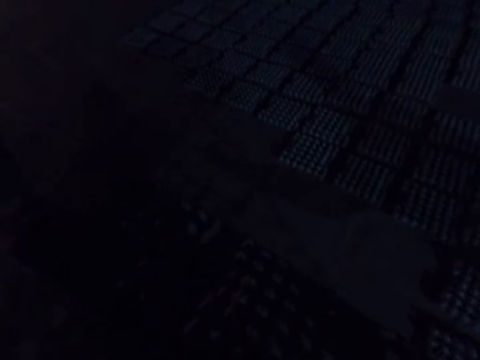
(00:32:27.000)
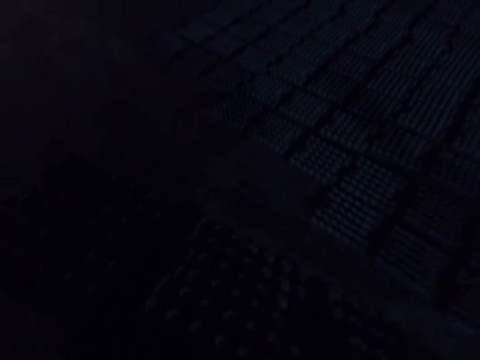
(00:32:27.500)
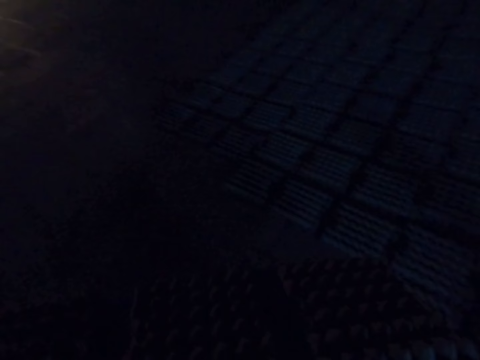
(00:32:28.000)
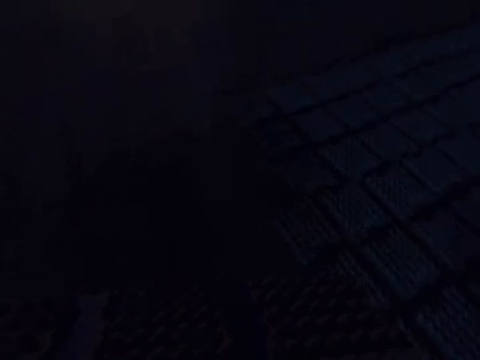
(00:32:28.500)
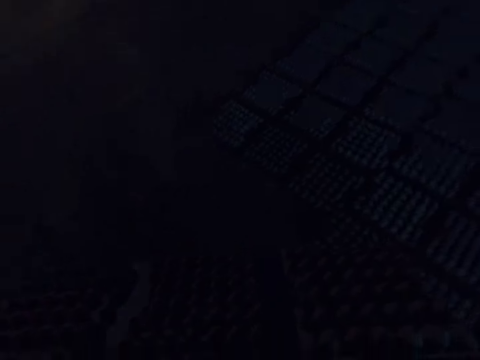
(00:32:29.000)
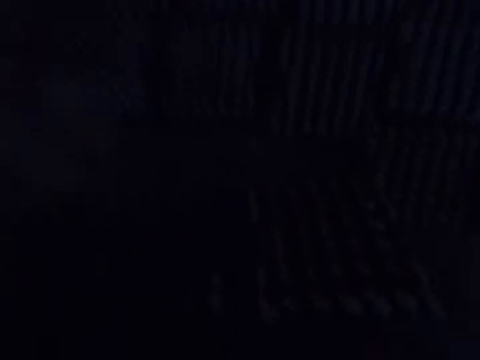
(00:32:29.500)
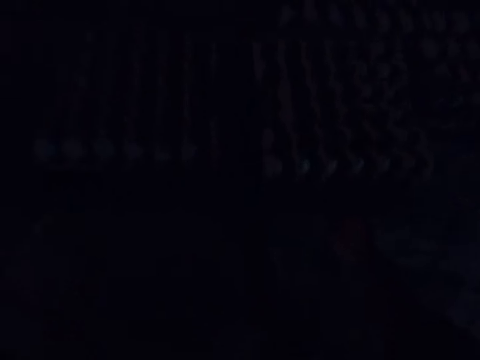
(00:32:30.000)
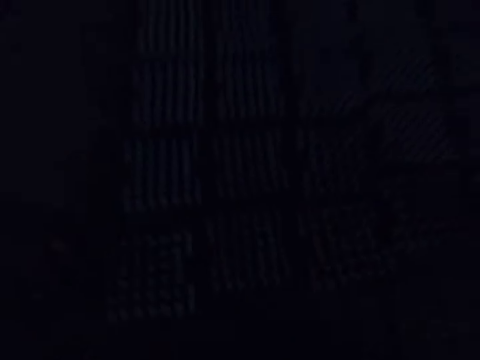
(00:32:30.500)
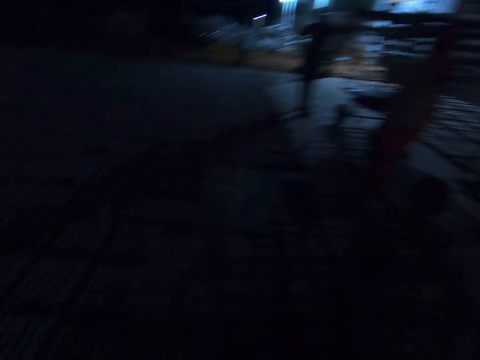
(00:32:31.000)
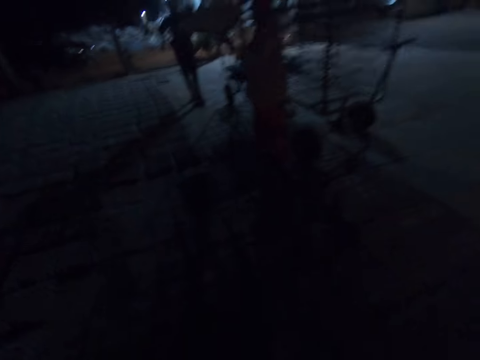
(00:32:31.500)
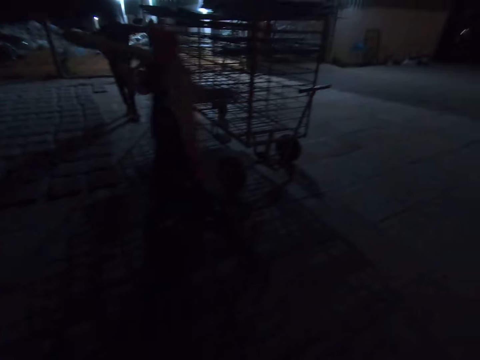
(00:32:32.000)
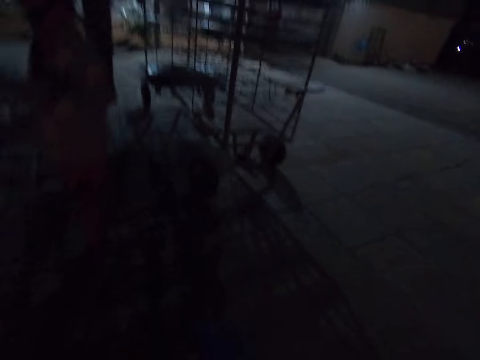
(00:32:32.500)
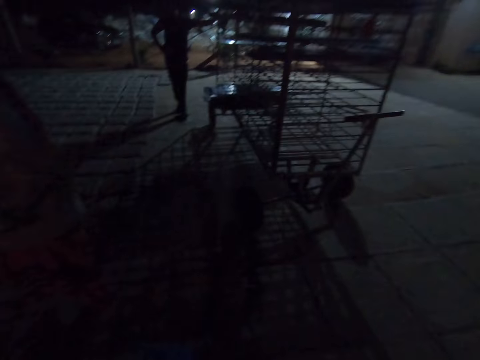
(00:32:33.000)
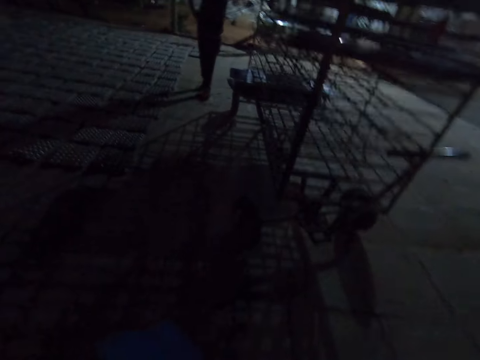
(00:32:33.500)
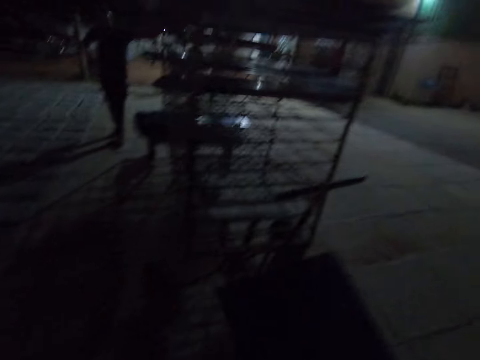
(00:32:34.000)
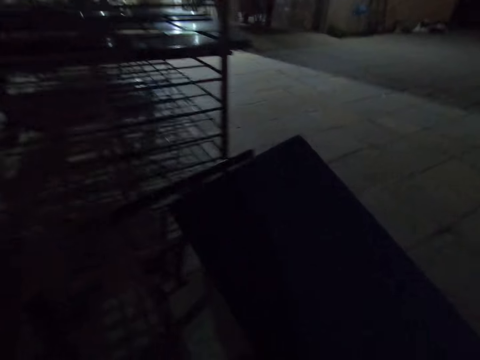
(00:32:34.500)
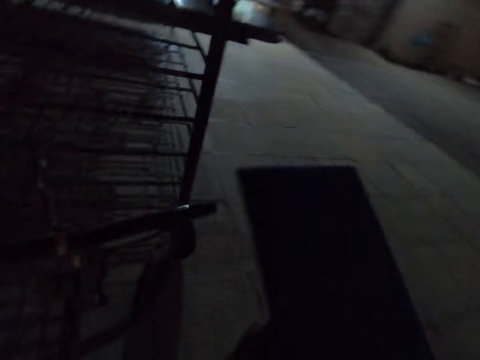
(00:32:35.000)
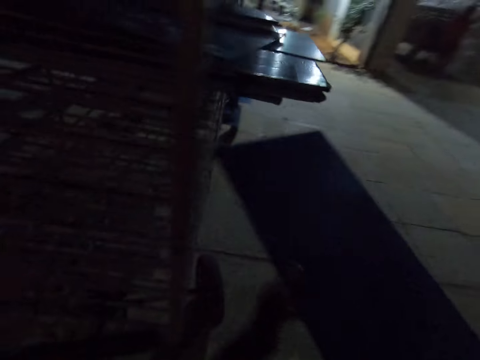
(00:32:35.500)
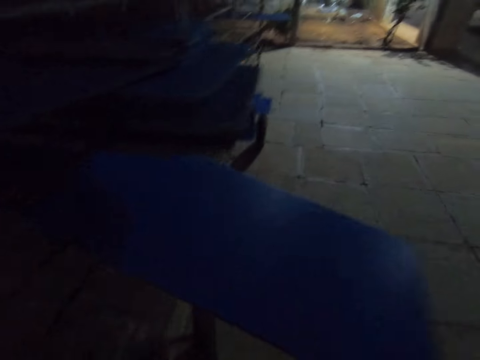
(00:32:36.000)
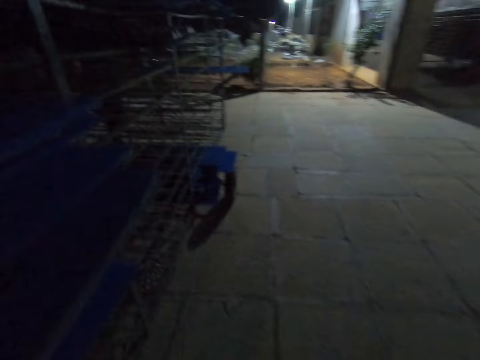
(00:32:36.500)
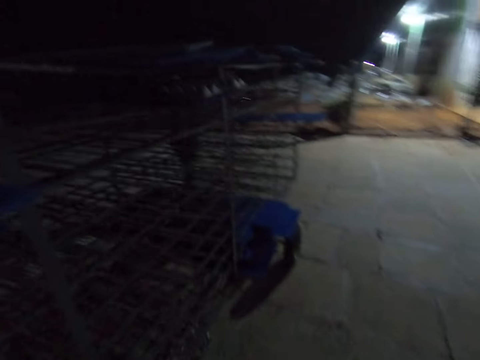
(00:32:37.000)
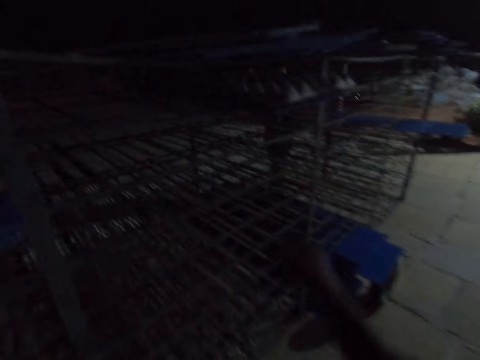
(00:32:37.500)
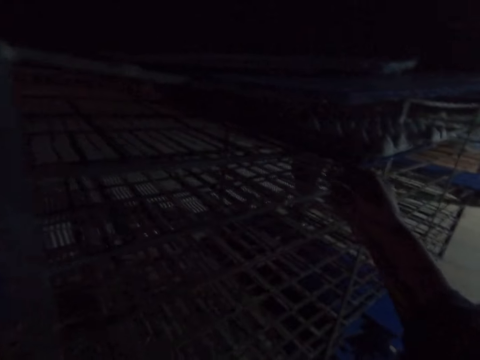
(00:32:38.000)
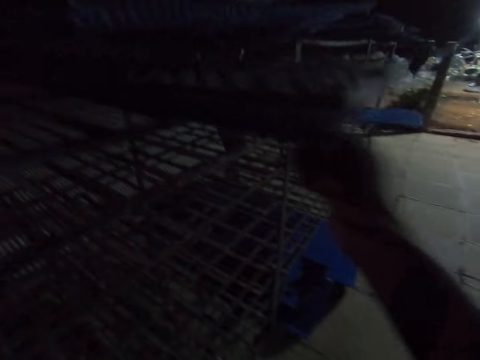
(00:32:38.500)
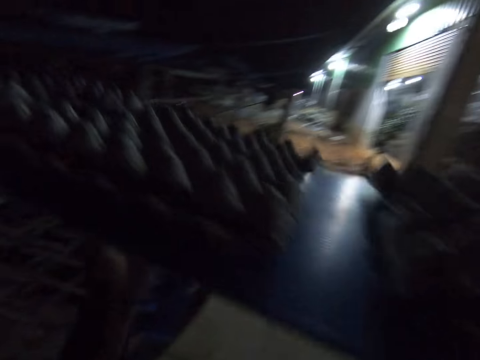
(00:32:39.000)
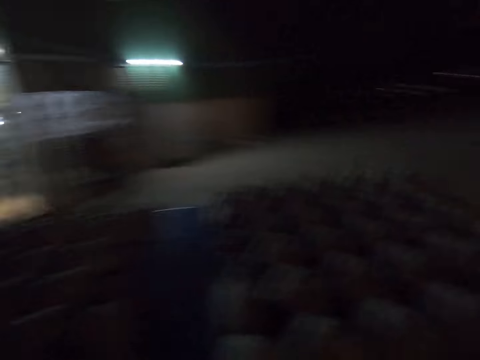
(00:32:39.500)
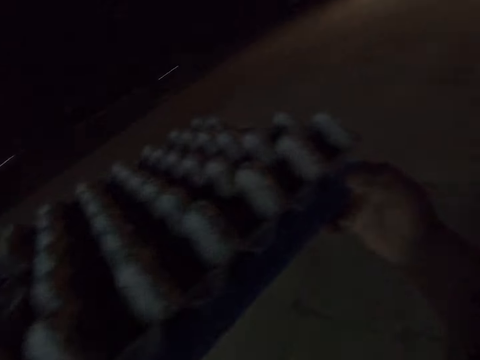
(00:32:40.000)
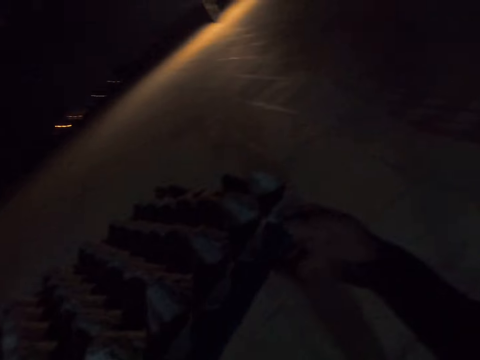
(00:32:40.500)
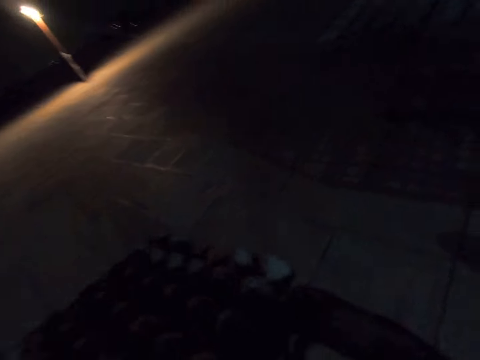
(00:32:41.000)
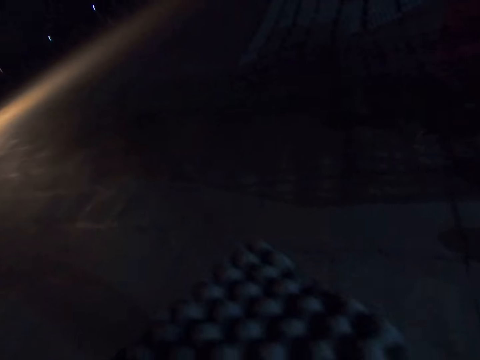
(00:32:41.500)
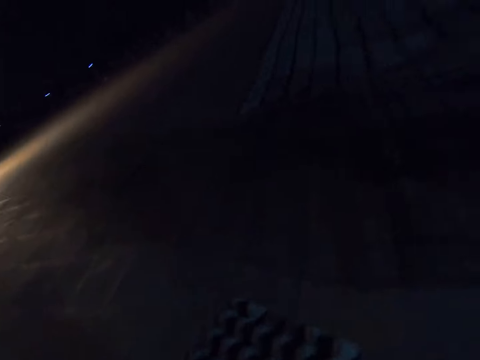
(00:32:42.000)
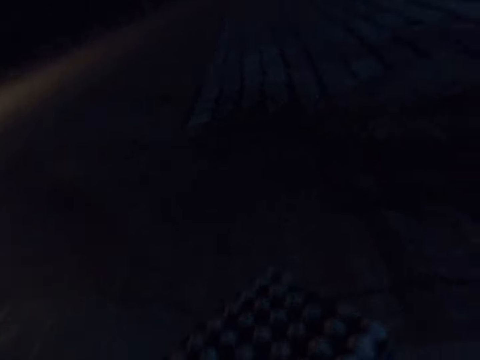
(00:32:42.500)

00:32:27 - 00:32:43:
A person walks around. The camera wearer puts the egg crates down and looks around. The person talks to the camera wearer. The camera wearer walks around. The person carries egg trays. The camera wearer talks to the person, puts the egg crate carrier in the trolley, and walks around. They pick up the egg crate carrier, walk around and look around.

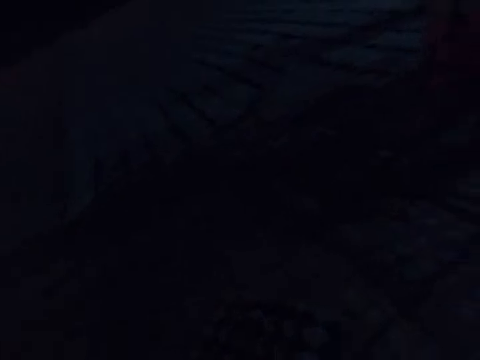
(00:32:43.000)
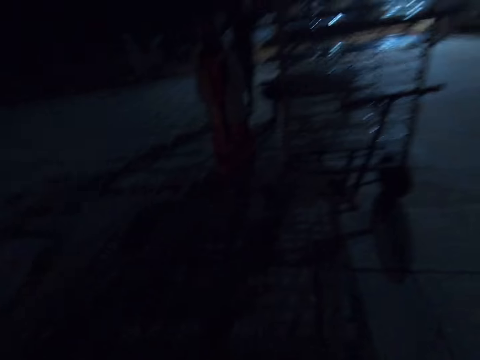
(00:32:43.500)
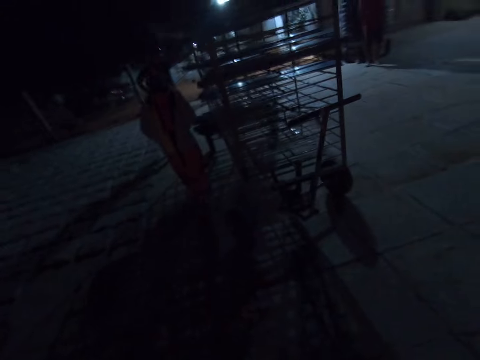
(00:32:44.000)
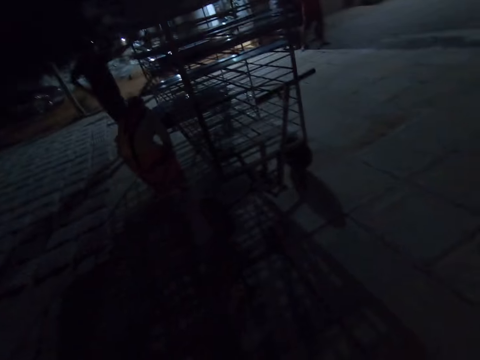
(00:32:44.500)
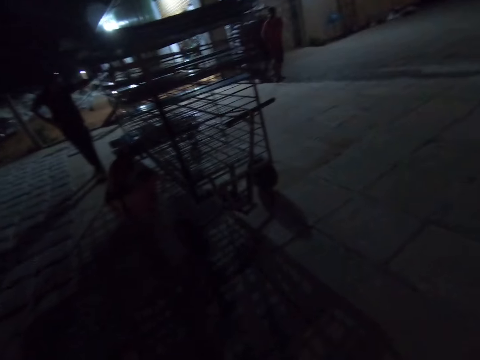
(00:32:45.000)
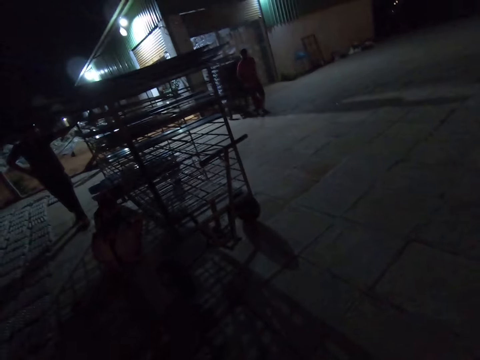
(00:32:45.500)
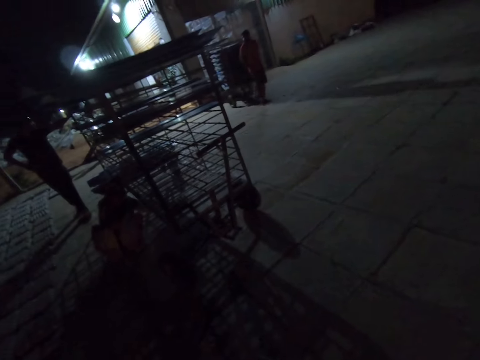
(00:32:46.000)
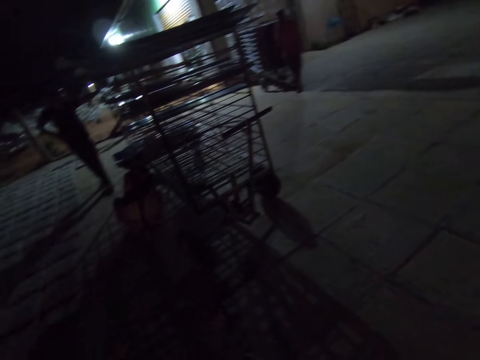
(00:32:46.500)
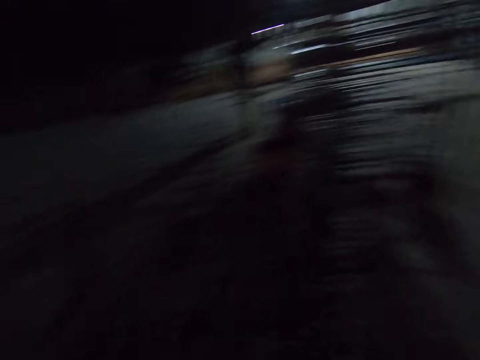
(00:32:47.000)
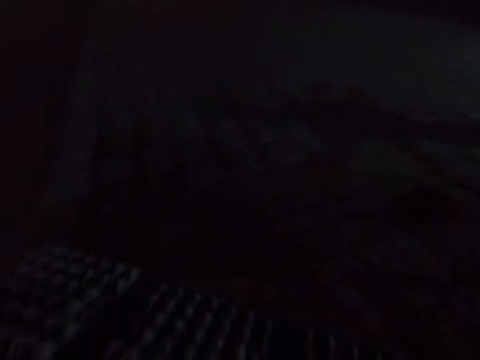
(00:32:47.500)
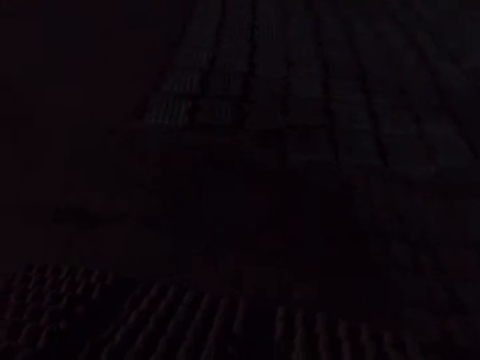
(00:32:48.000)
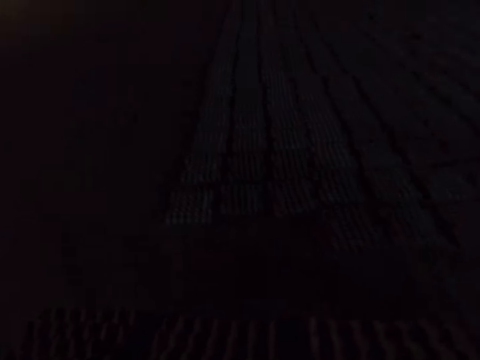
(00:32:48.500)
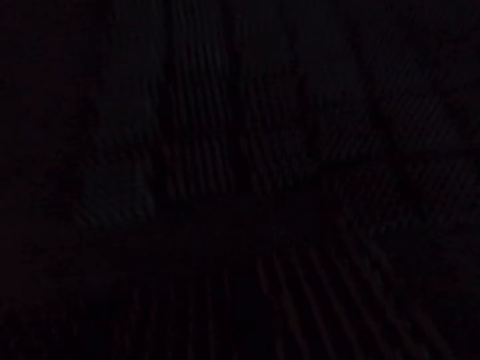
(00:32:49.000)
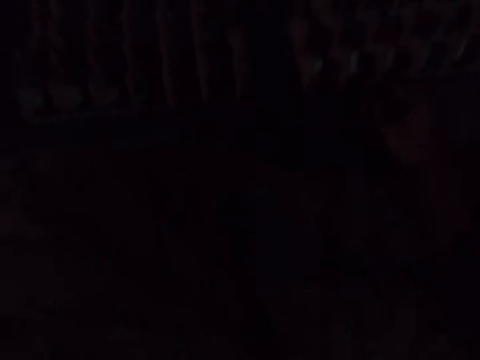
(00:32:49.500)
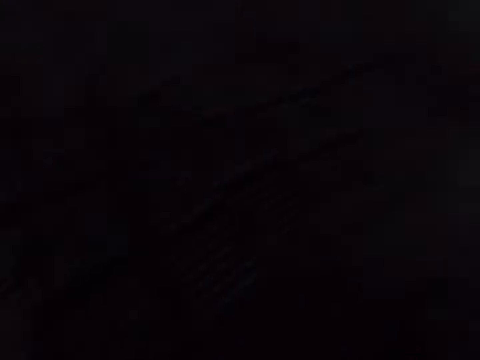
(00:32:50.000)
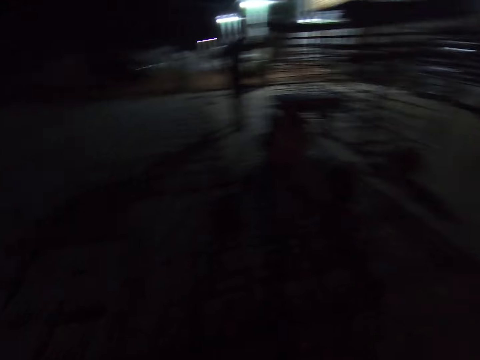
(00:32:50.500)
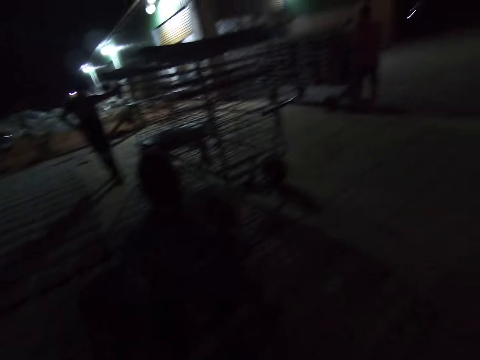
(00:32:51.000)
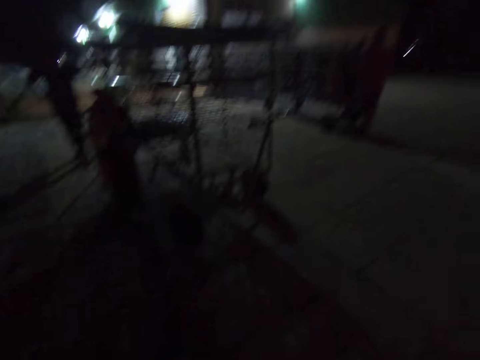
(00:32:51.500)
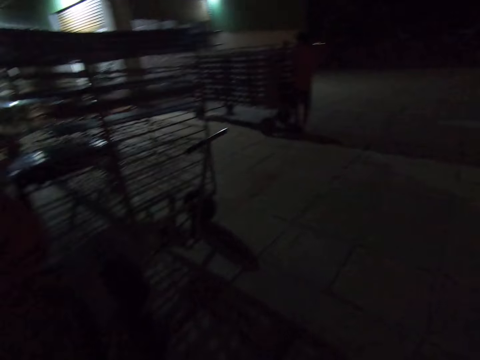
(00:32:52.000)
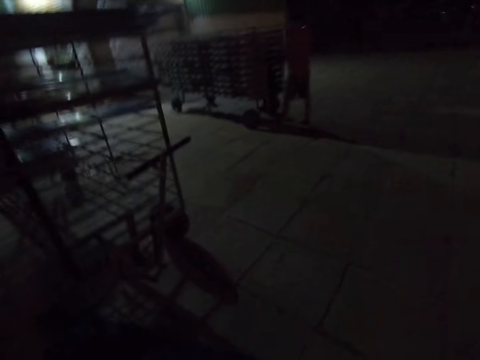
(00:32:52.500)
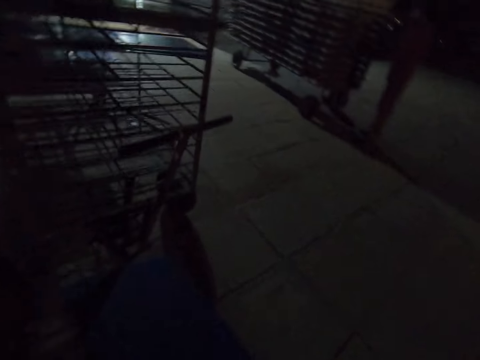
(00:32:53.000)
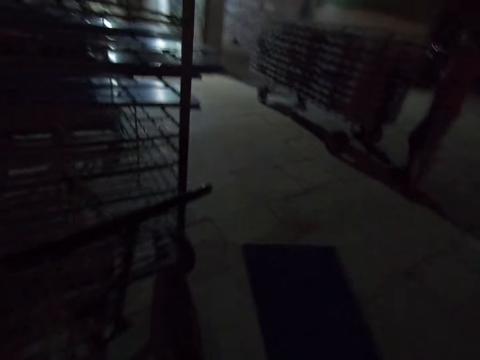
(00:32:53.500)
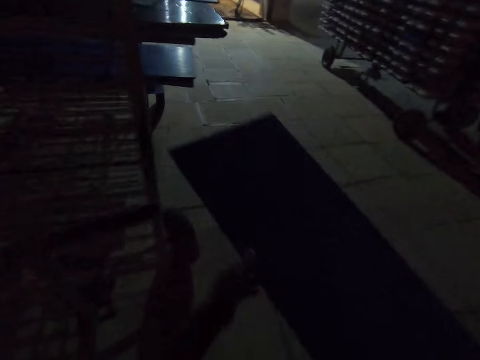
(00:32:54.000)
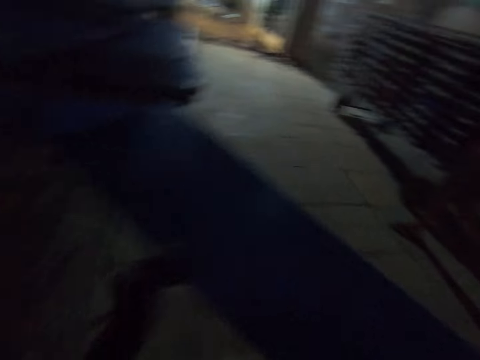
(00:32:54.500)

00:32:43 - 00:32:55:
The camera wearer looks around. A person grabs egg trays. The camera wearer walks. They look around and put the egg crates down. They walk around. A man touches the trolley.
